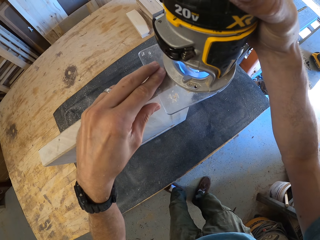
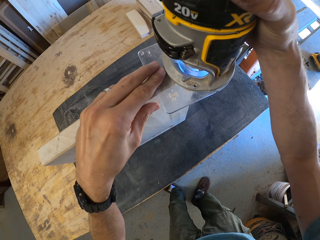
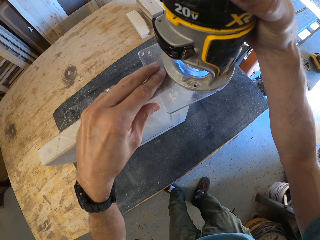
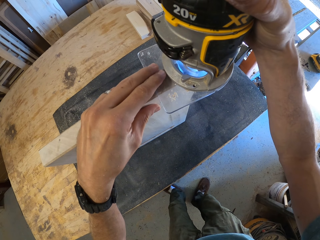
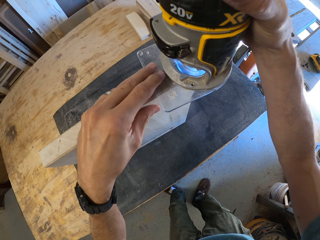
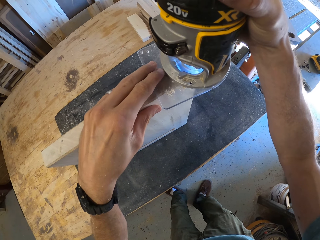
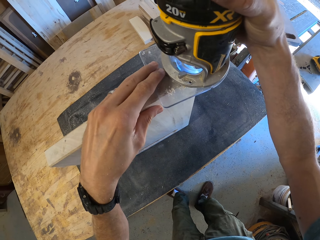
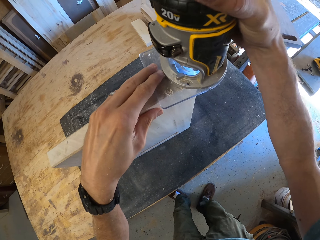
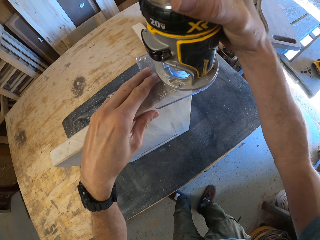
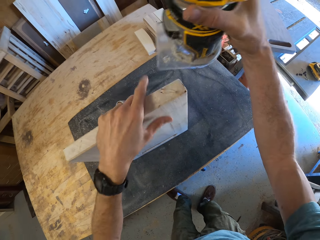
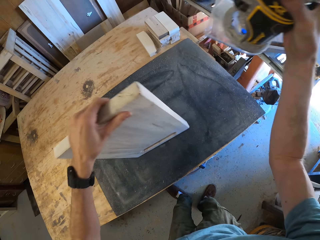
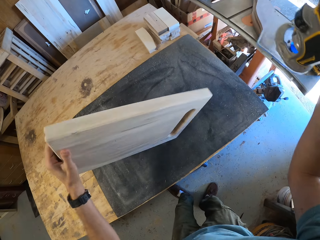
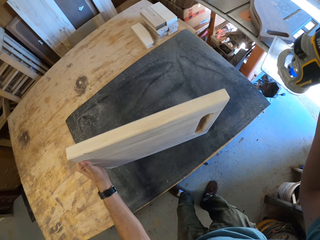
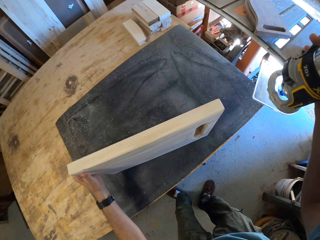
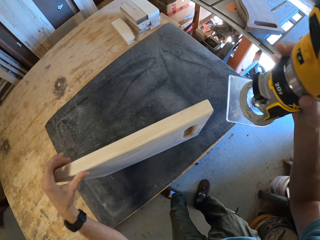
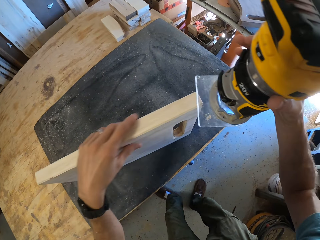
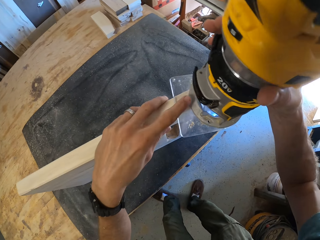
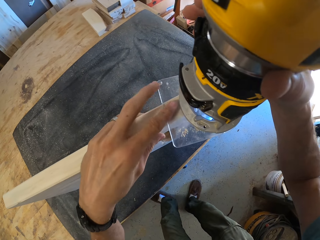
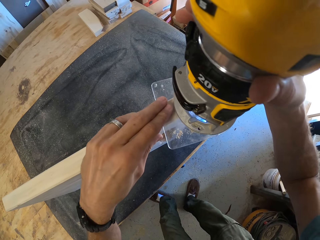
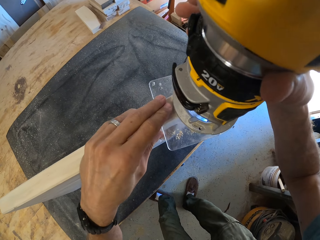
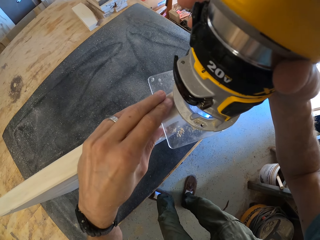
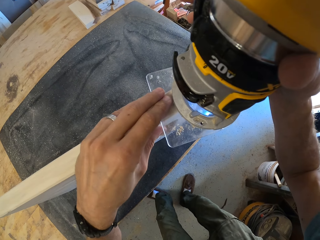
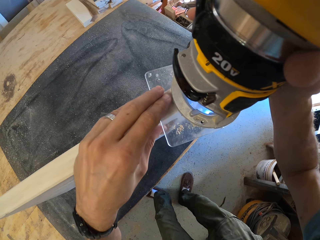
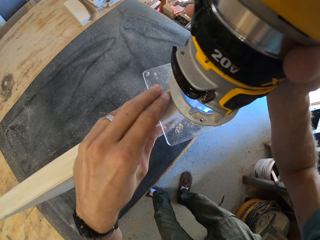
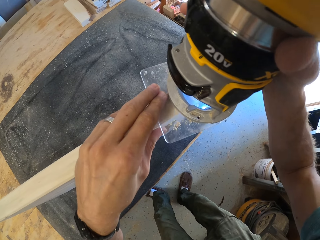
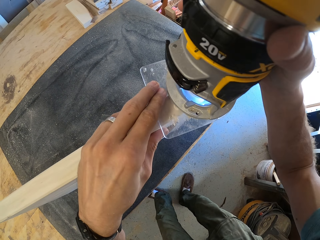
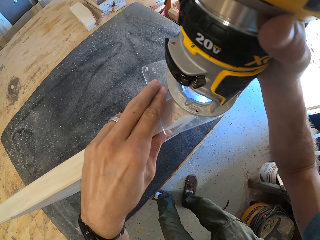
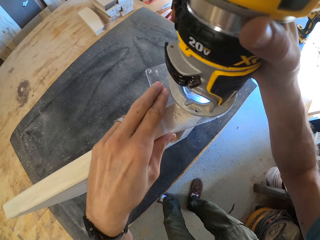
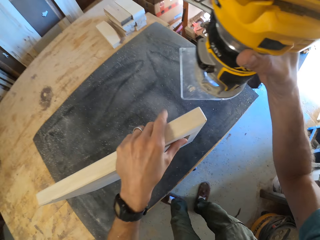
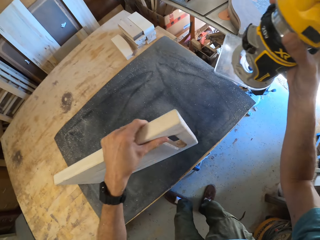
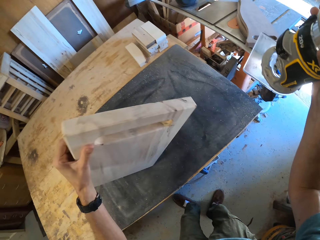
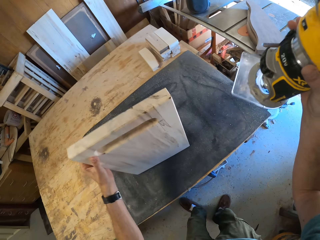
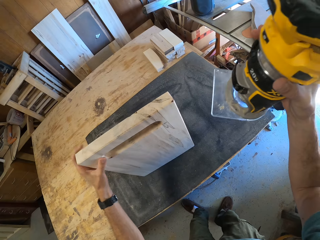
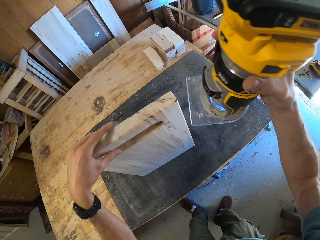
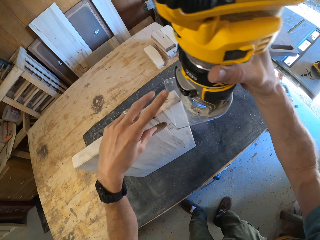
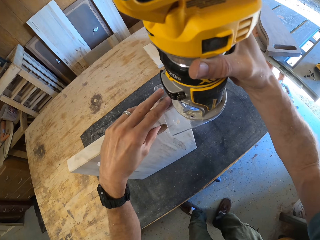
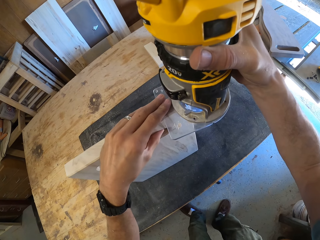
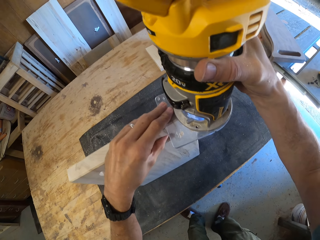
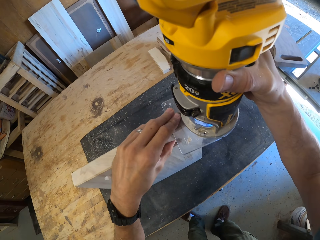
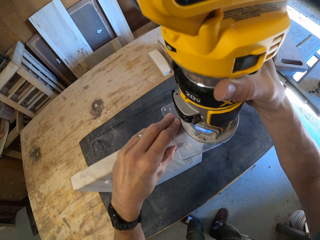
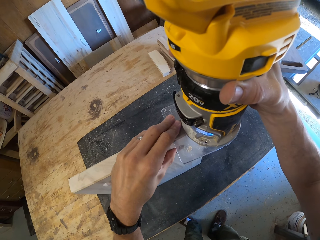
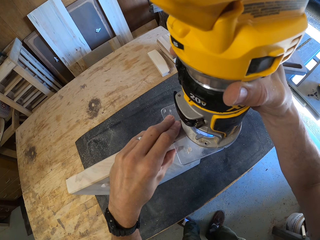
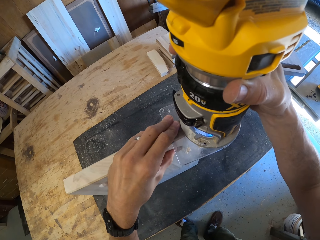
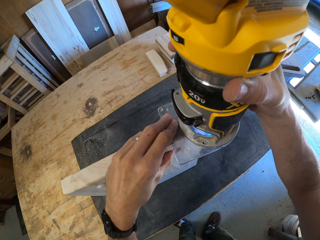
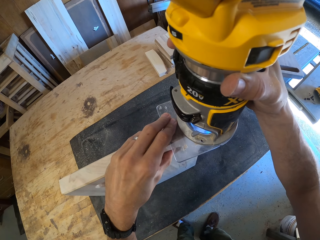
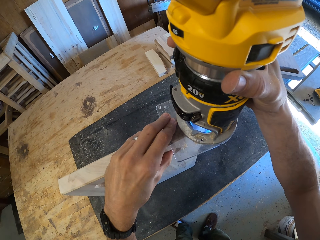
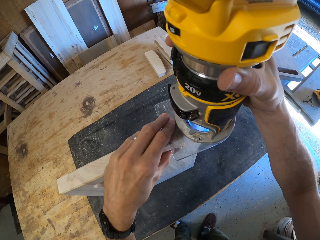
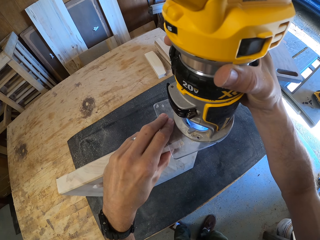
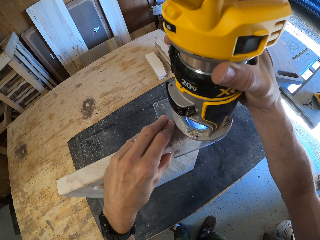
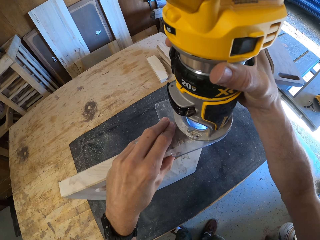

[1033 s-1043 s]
The camera wearer sands the board with something. They flip the board, put something on the board, and sand the board with something. They flip the board, put something on the board, and sand the board with something.

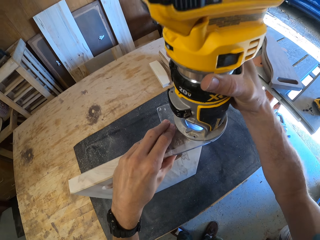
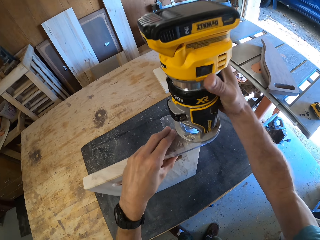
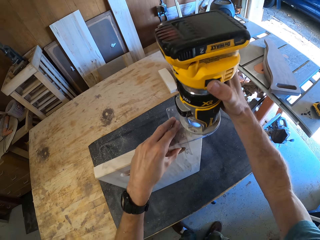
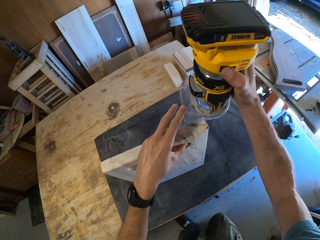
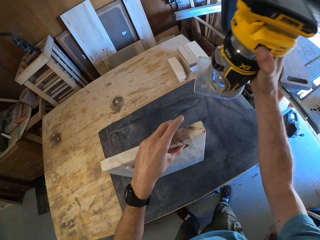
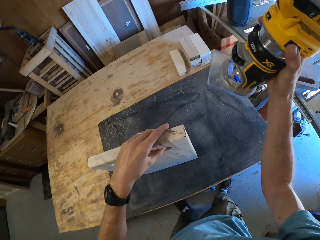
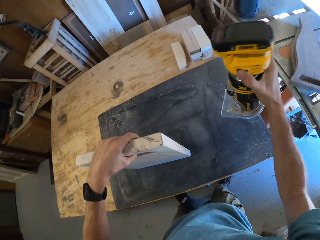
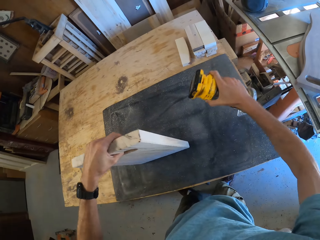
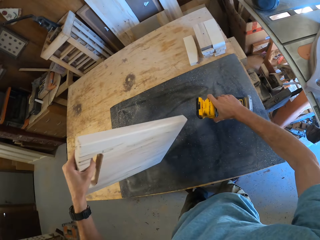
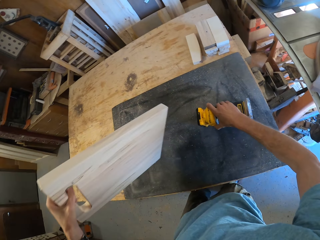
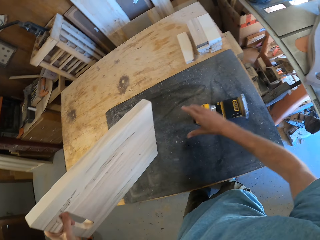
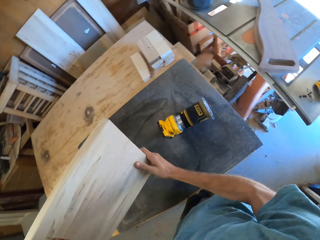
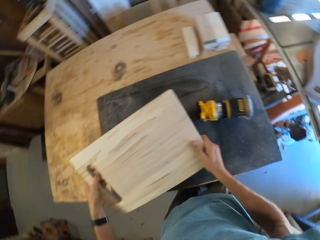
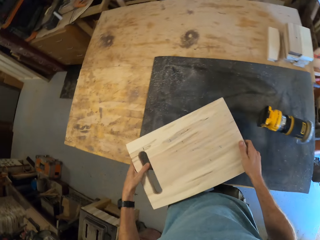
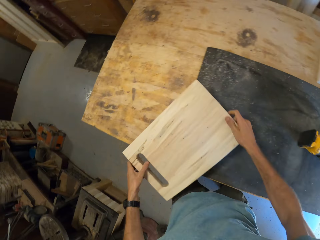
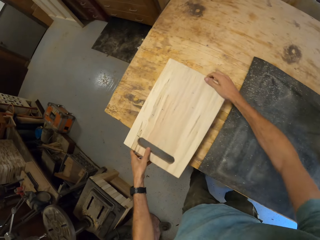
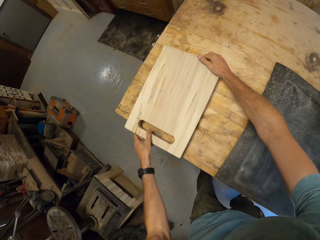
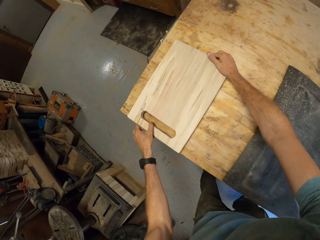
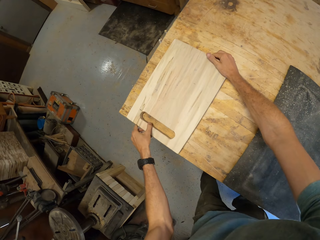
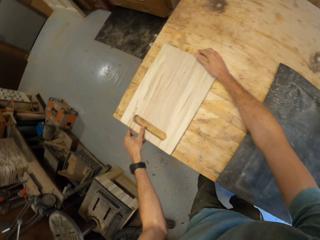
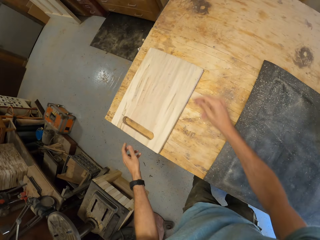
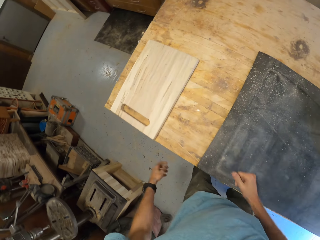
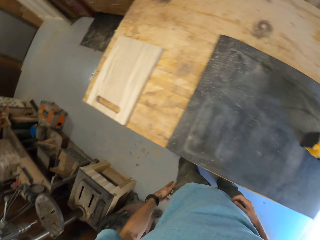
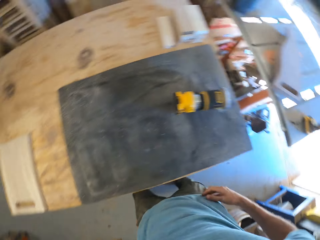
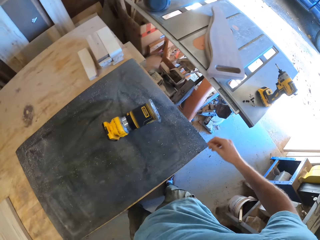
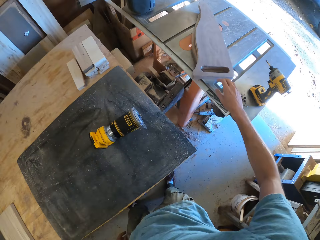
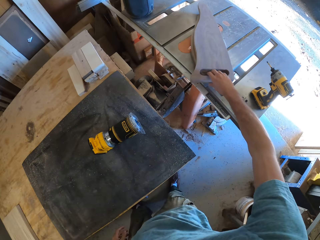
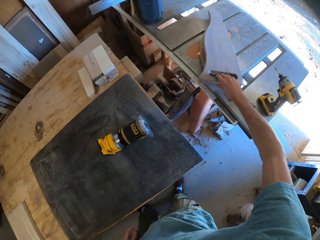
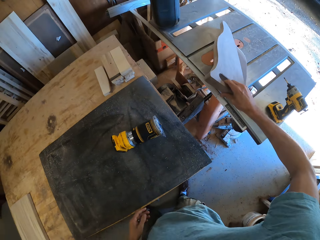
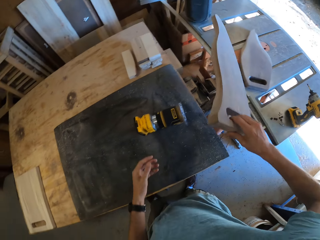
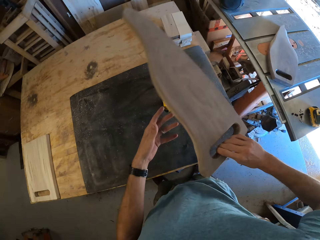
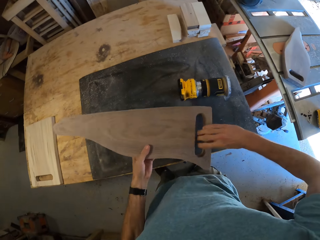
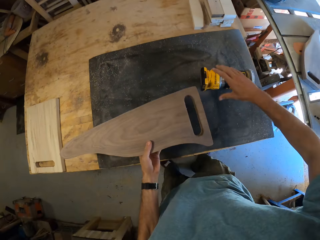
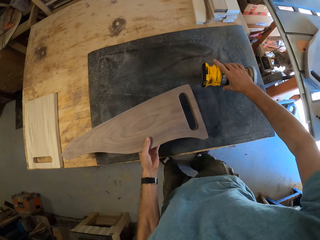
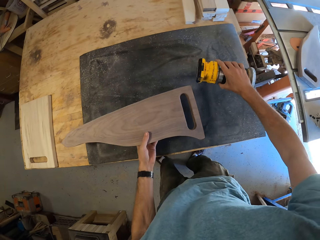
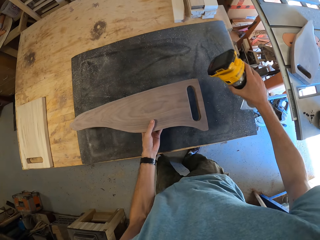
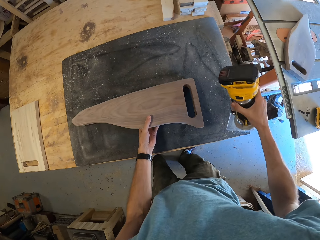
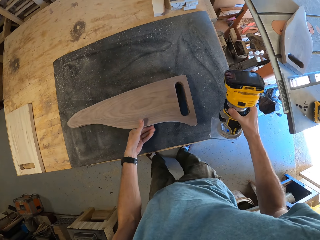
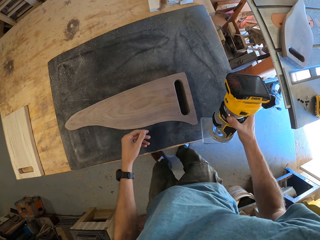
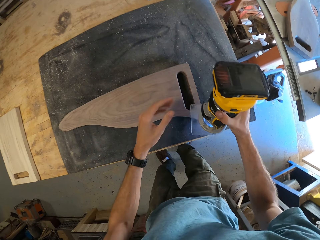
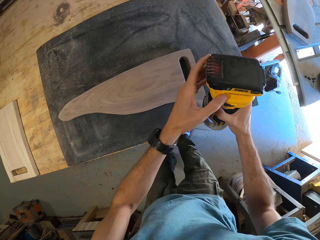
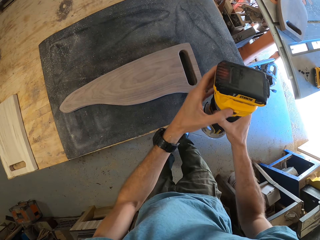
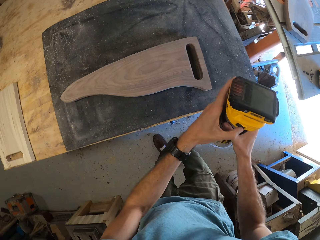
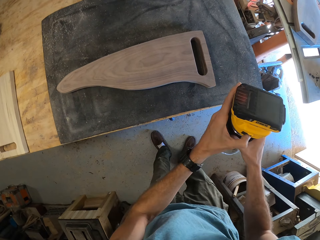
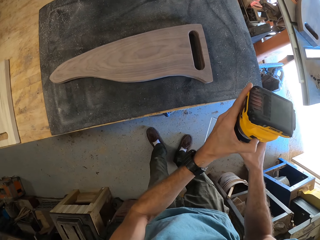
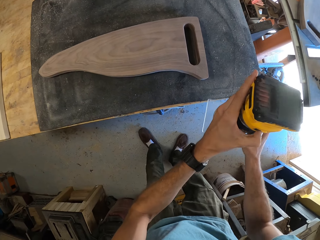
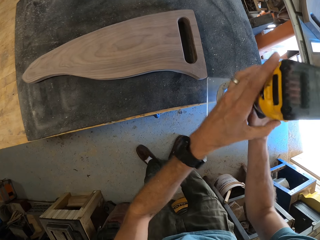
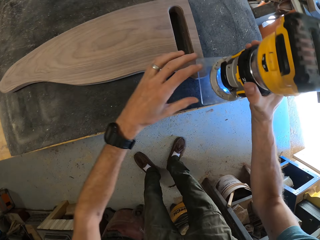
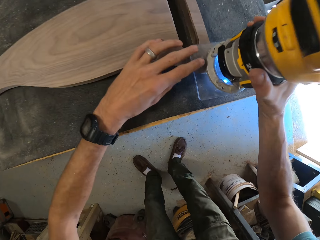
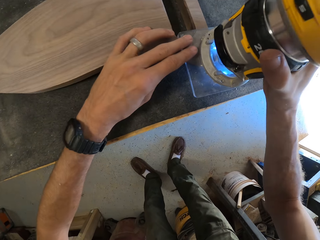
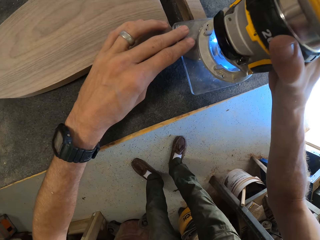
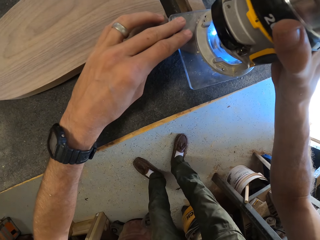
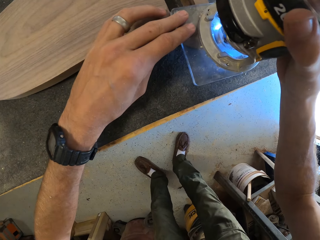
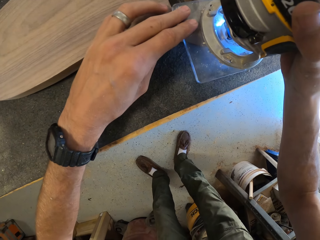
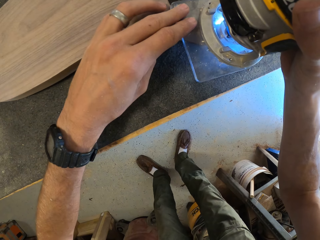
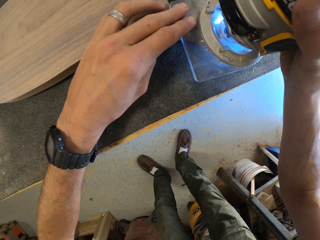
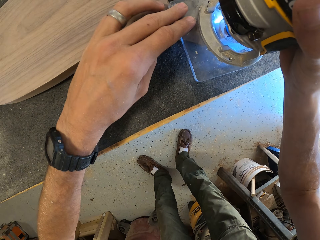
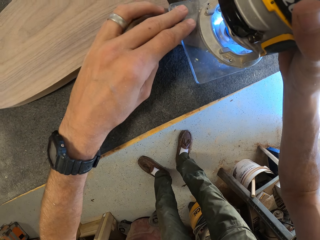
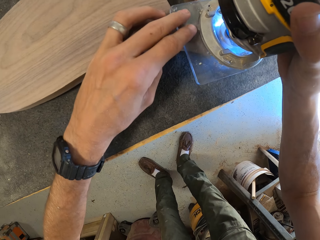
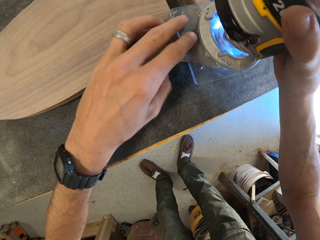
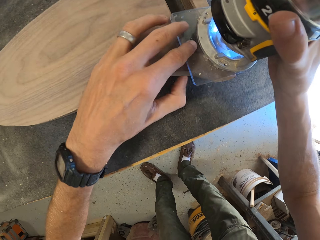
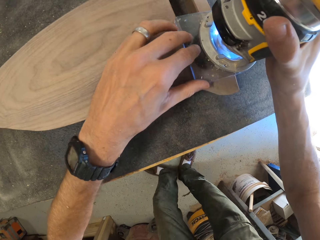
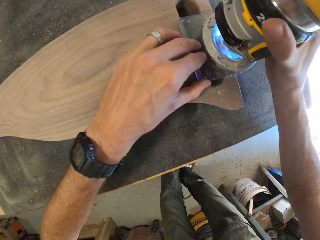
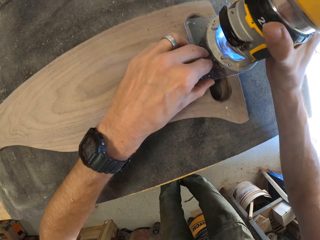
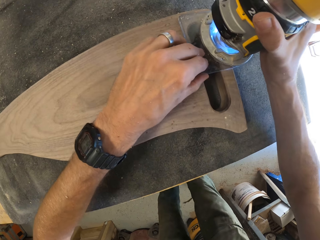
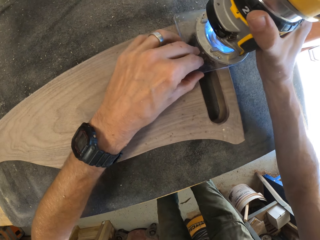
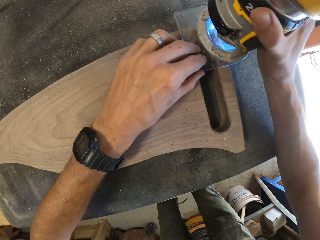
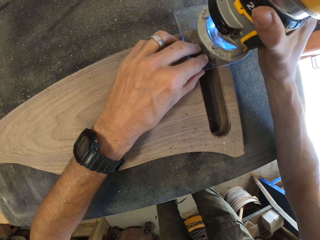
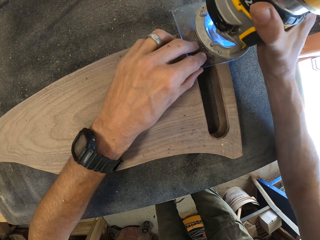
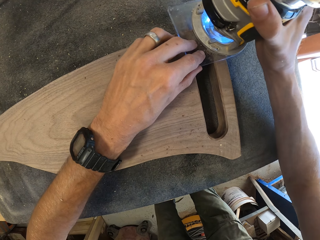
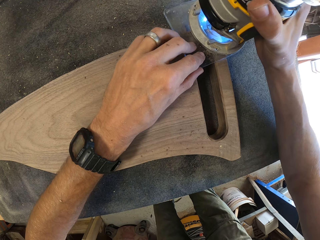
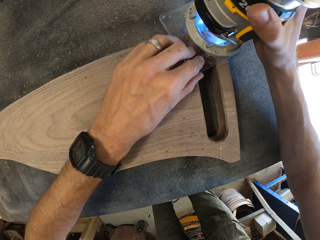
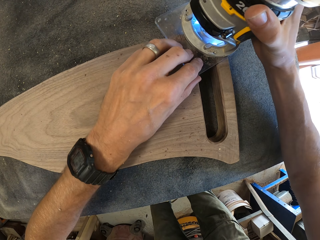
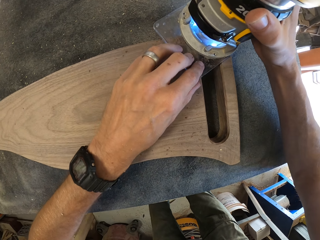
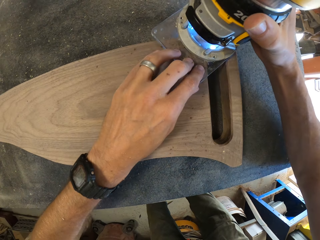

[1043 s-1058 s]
The camera wearer lifts something off the board or third piece of wood. He flips the board. He drops the compact router on the table with his right hand. He holds the board with both hands. He places the third piece of wood on the table with both hands. He pulls his hand off the board. He picks up the first piece of wood or board from the table saw with his right hand. He holds the board with both hands. He transfers the first piece of wood to his left hand. He pulls his hand off the board. He picks up the compact router from the table with his right hand. He places the first piece of wood on the table. He holds the compact router with both hands. He turns on the compact router with his left hand with the power button. He puts something on the board and sands the board with something. He trims the edges of the first piece of wood with both hands.
